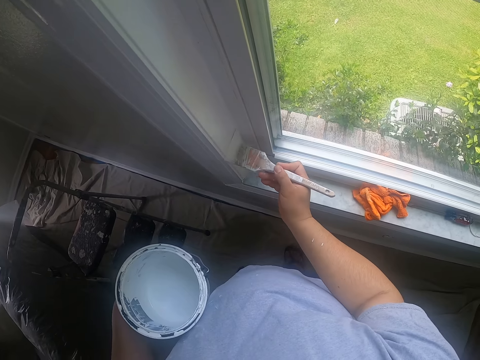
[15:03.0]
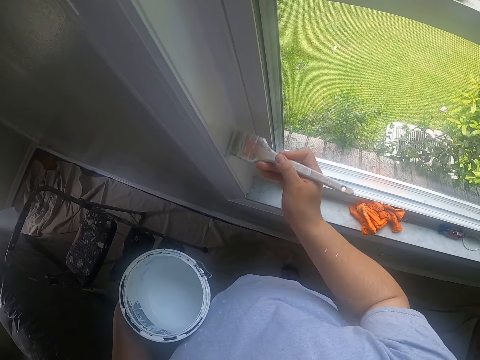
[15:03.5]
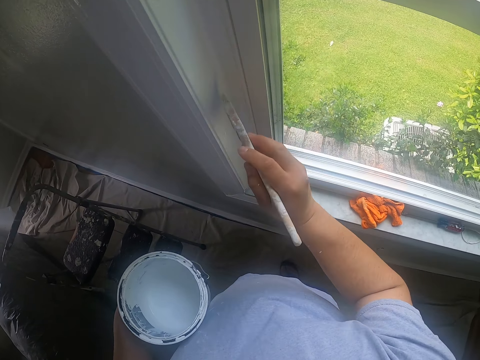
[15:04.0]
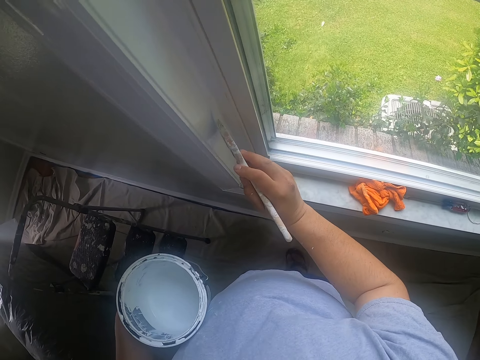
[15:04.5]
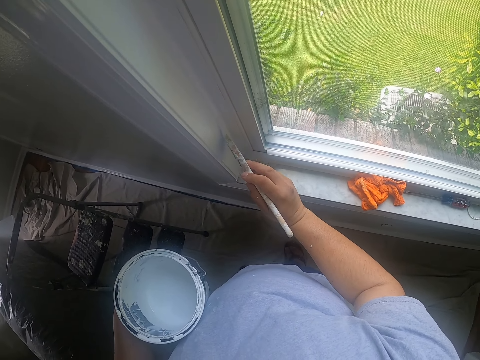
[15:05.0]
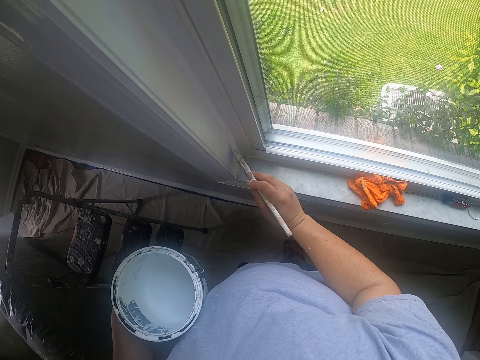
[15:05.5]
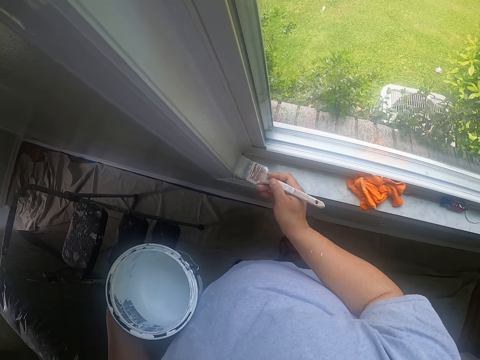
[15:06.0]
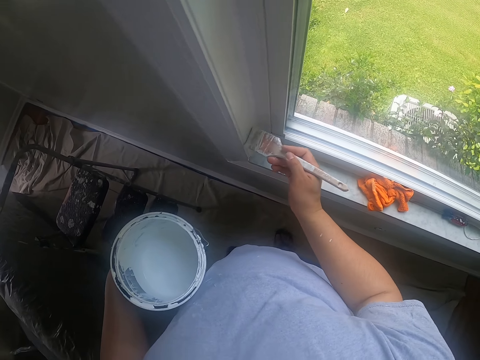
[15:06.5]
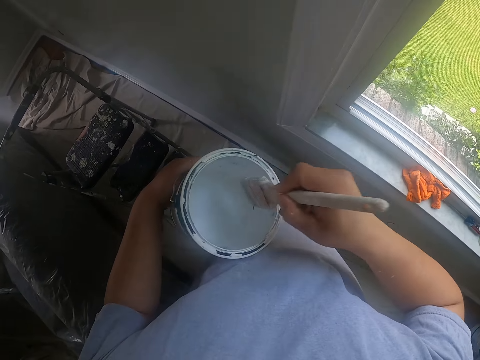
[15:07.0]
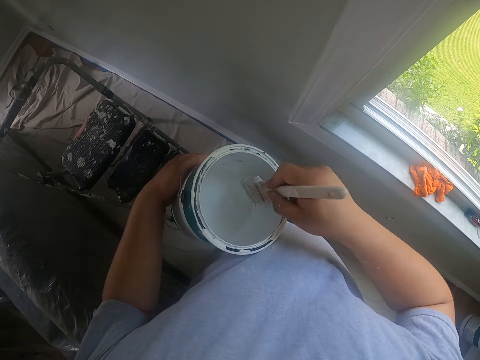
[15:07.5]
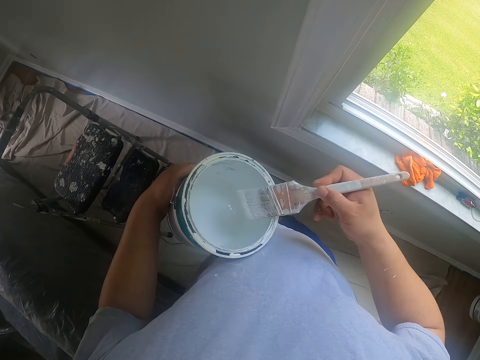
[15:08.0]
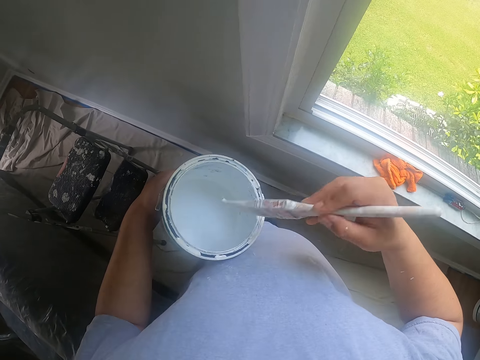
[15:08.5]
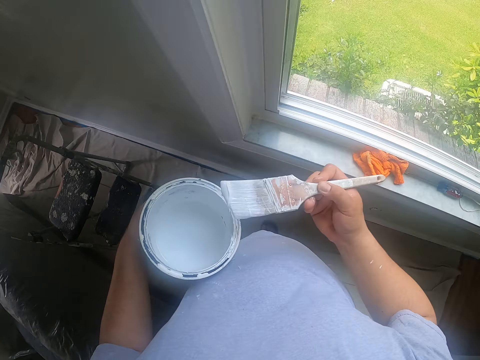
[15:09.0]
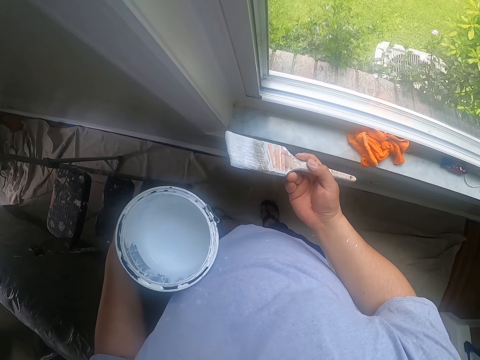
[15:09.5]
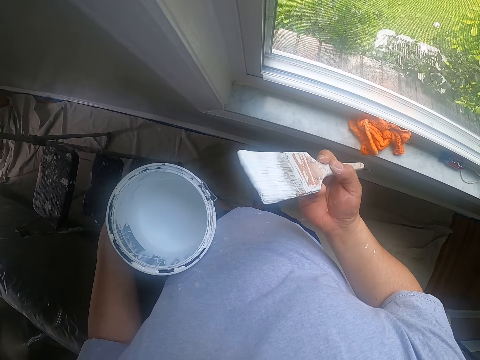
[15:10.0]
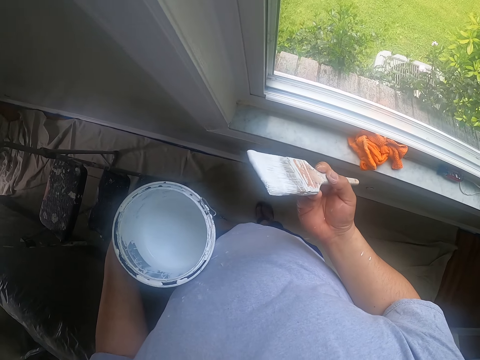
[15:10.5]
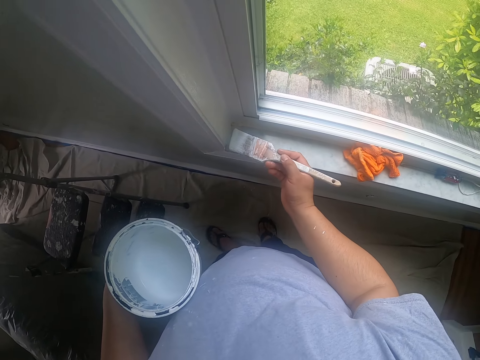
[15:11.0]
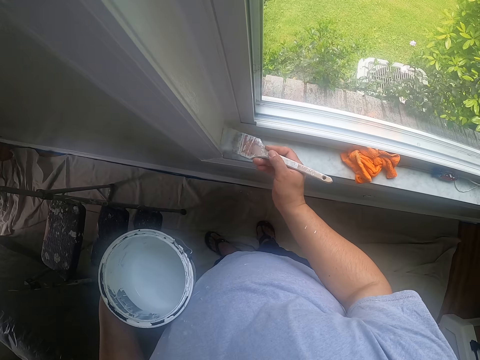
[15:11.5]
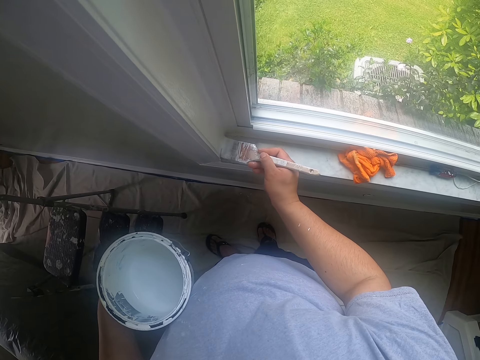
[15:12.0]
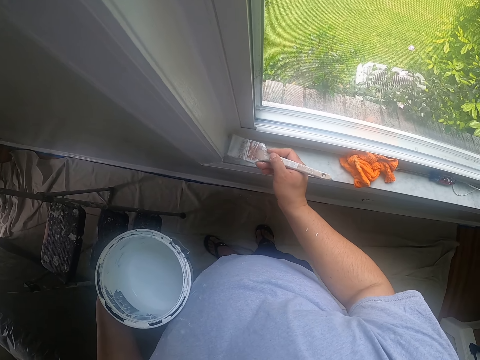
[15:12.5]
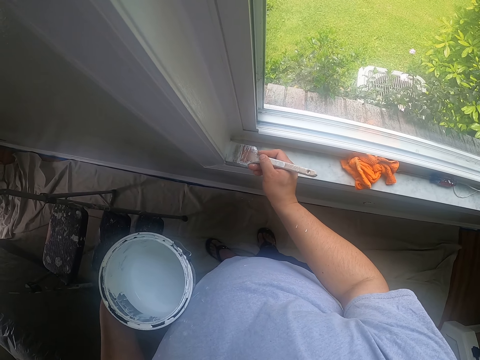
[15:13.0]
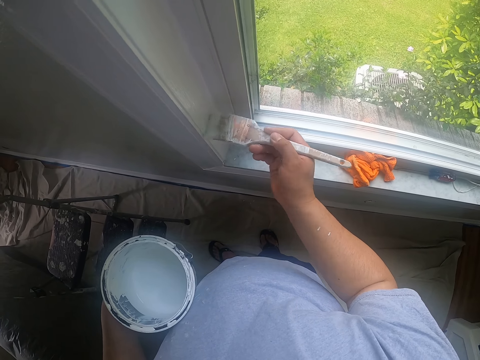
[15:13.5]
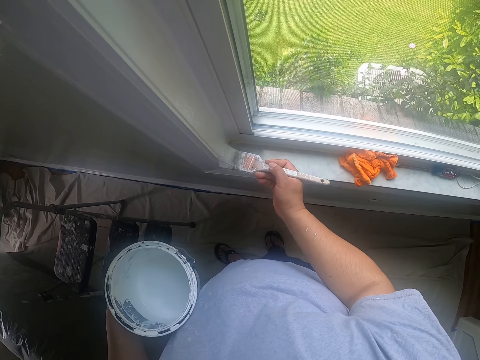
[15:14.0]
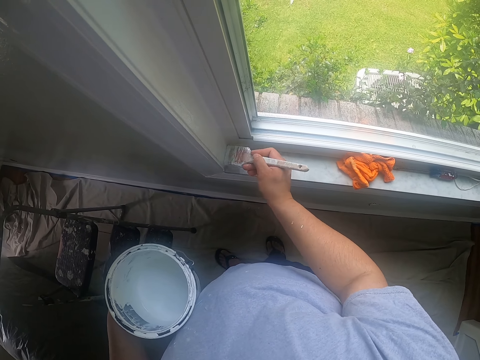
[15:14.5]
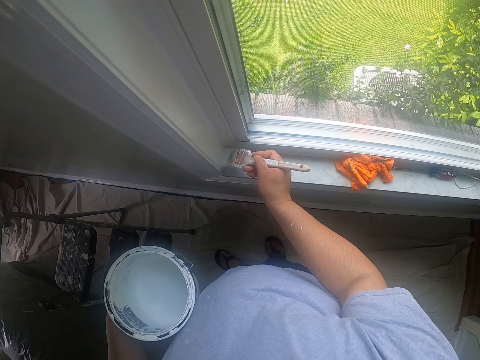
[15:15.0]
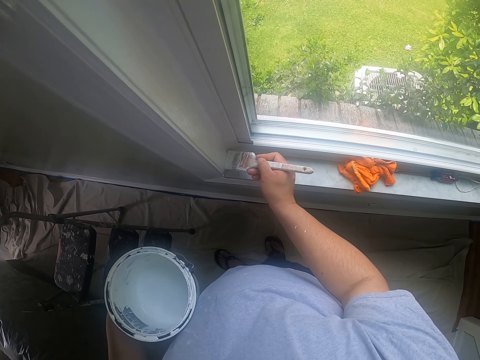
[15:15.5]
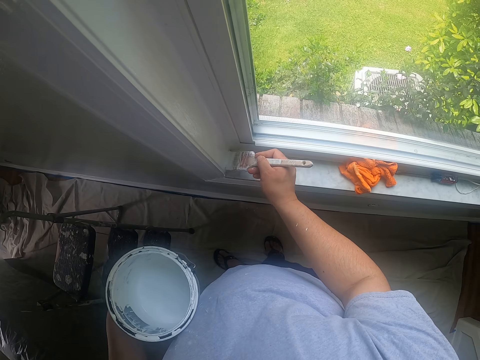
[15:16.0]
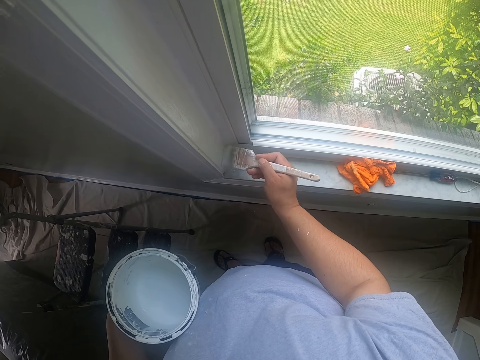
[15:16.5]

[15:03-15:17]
The camera wearer dips the paintbrush into the can of paint with his right hand. He cleans off paint on the paintbrush with the edge of the can. He paints the window frame with the paintbrush in his right hand.

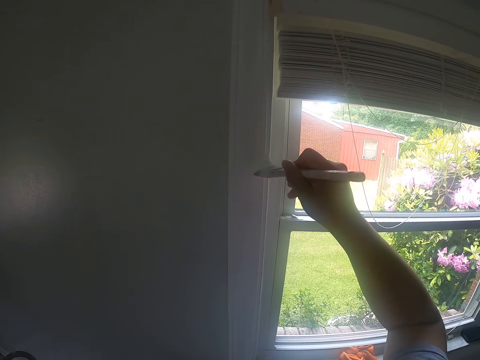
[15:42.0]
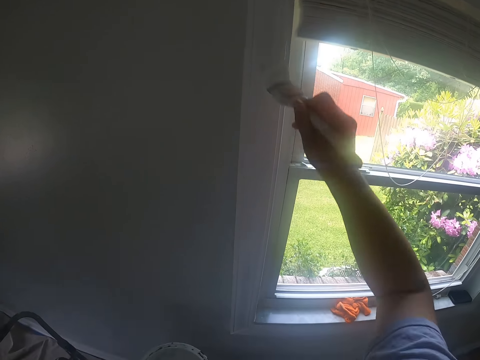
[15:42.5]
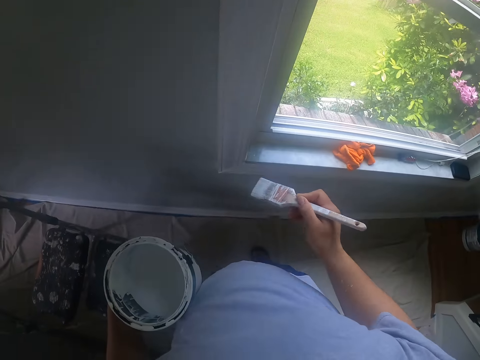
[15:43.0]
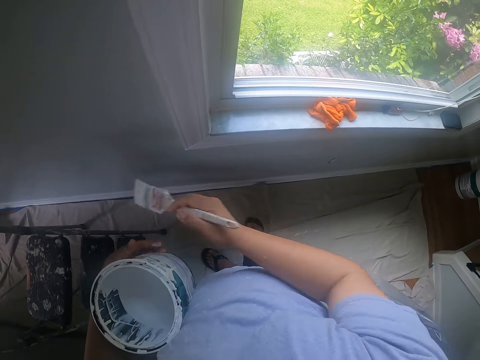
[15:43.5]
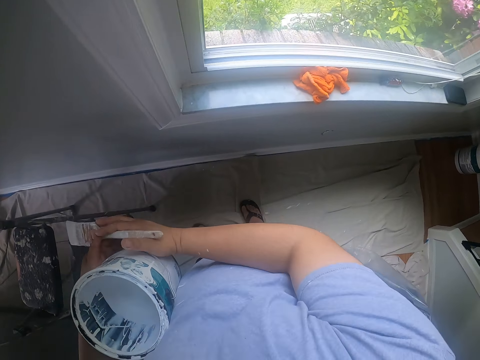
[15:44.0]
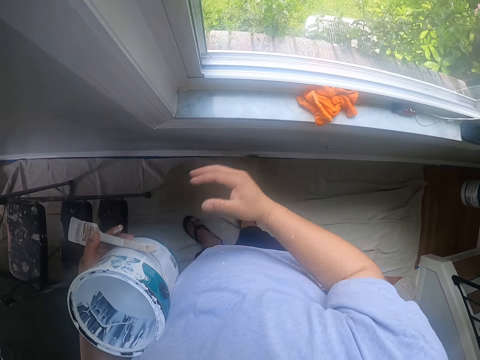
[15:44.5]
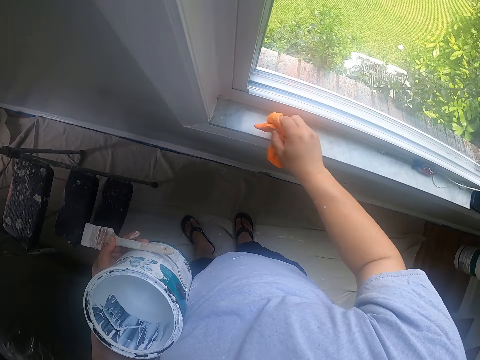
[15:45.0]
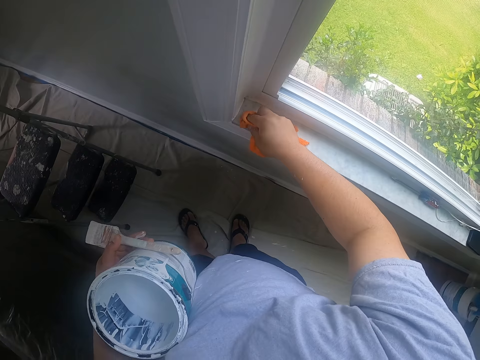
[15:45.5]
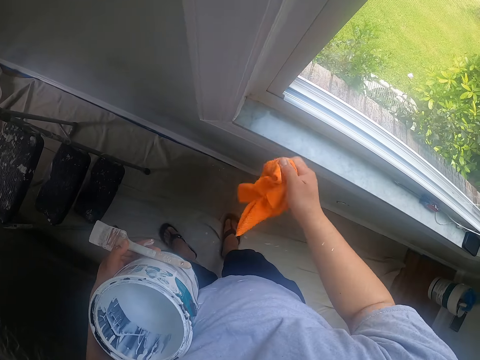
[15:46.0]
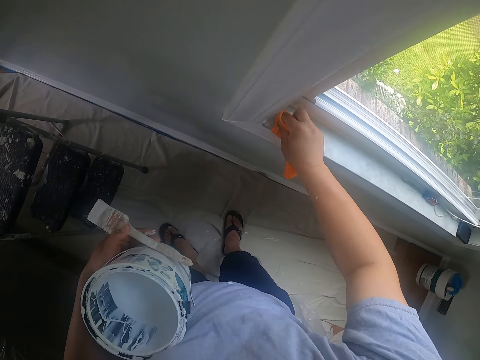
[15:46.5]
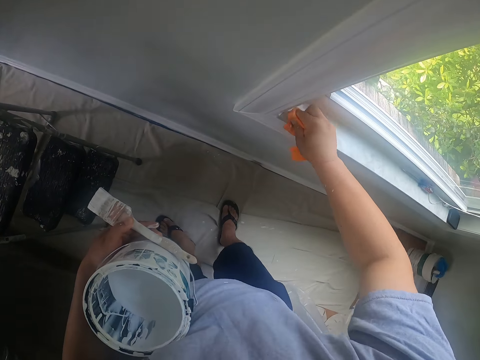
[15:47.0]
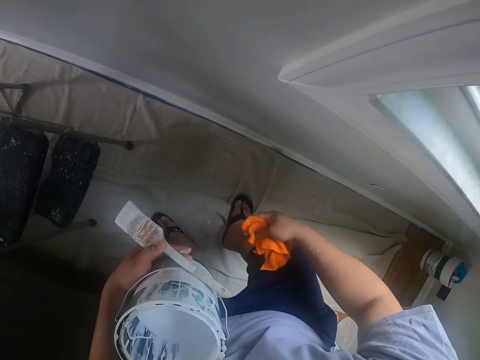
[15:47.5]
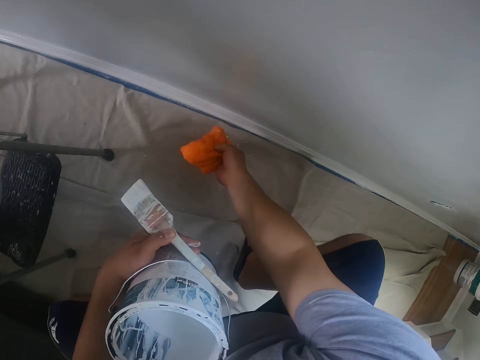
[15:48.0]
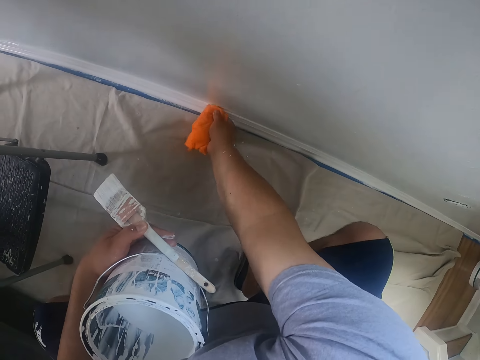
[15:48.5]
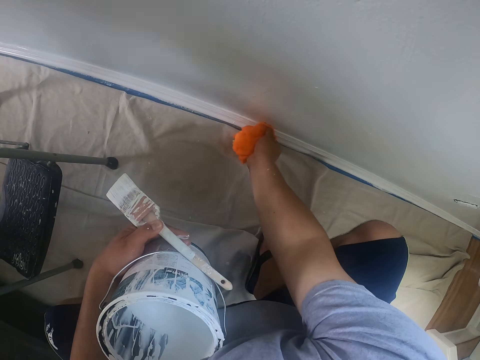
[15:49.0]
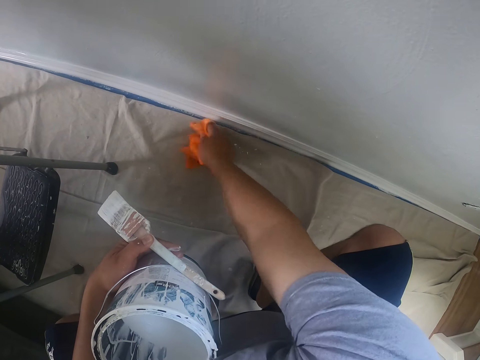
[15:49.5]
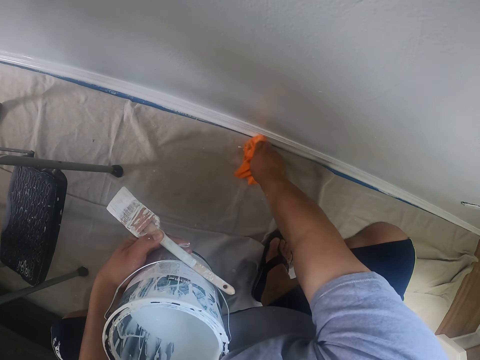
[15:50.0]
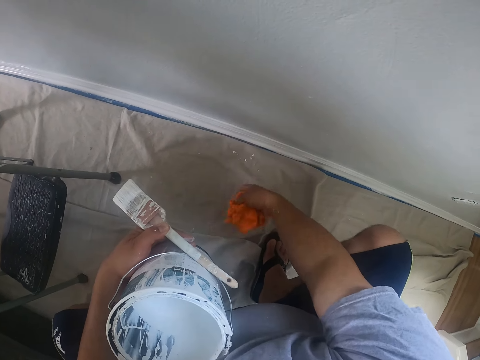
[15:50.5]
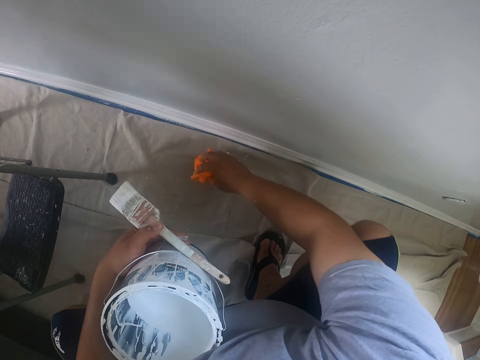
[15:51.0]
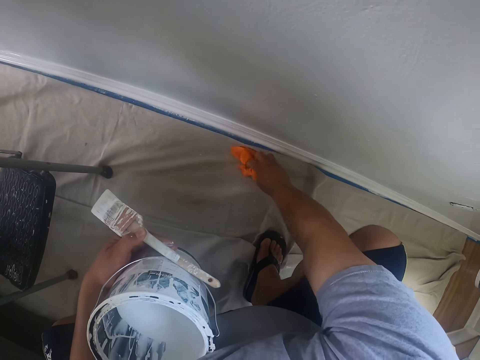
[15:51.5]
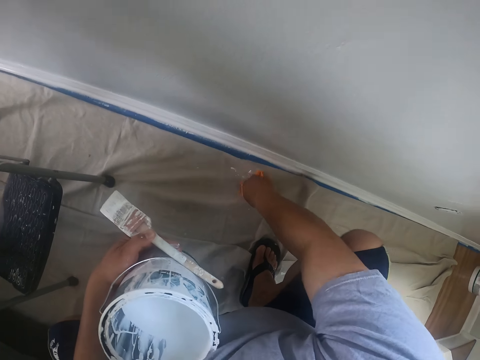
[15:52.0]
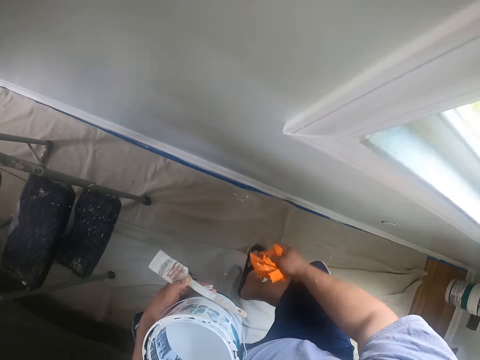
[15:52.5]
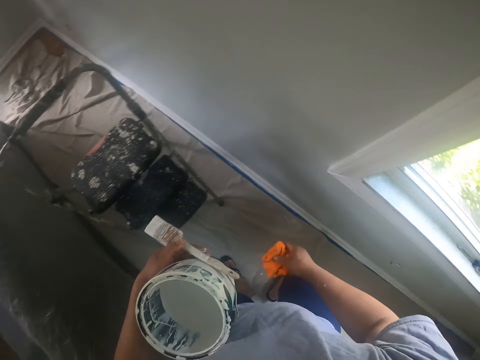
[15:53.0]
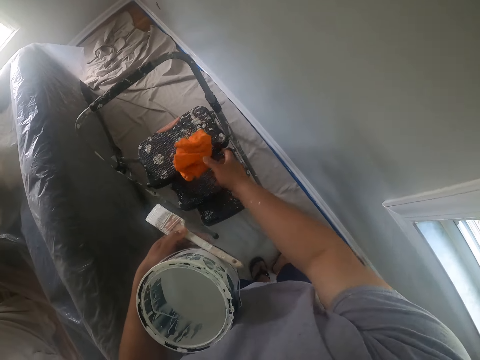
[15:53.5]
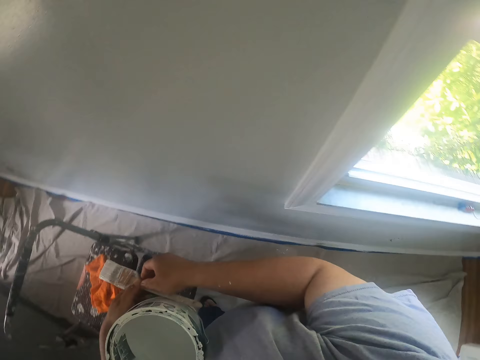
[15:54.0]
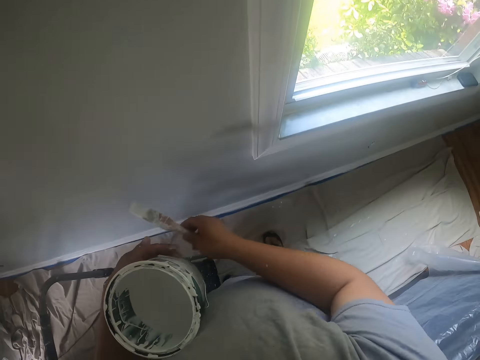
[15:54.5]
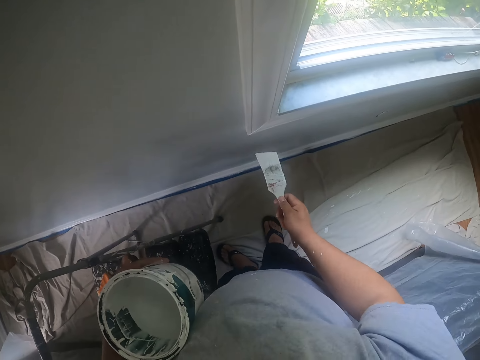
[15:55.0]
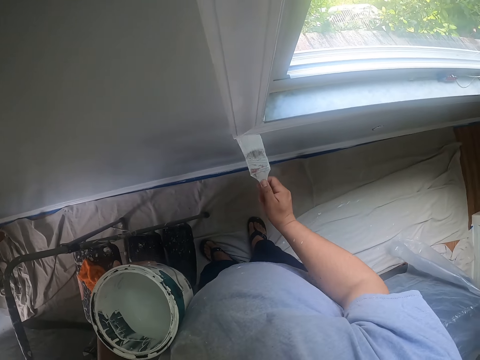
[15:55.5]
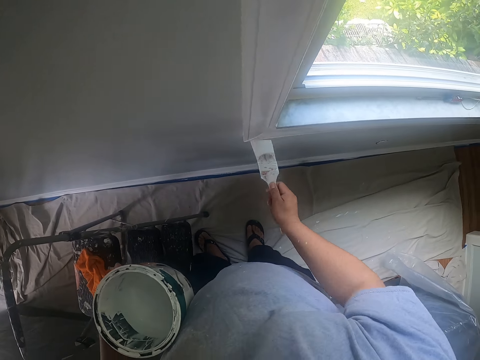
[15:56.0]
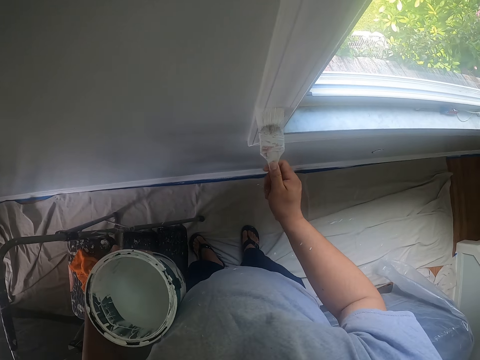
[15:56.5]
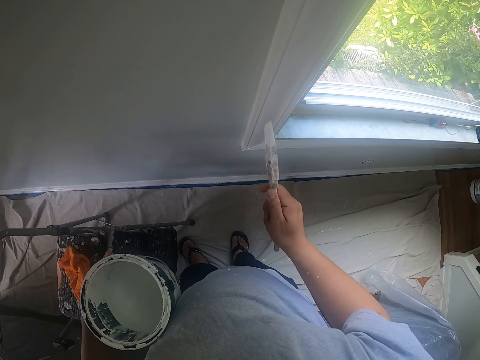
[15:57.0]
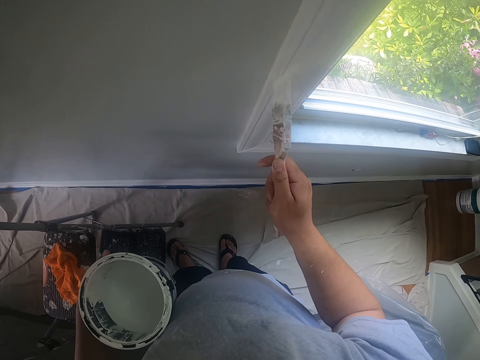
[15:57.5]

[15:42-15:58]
The camera wearer passes the paintbrush from his right hand to his left hand. He holds the paintbrush with his left hand. He picks up the cloth from the window frame with his right hand. He cleans paint off the window frame with the cloth in his right hand. He bends down towards a baseboard. He cleans paint off the top of the baseboard with the cloth in his right hand. He cleans paint off a floor cover with the cloth in his right hand. He stands up. He drops the cloth on the top of the ladder with his right hand. He passes the paintbrush from his left hand to his right hand. He holds the paintbrush with his right hand. He paints the window frame with the paintbrush in his right hand.
